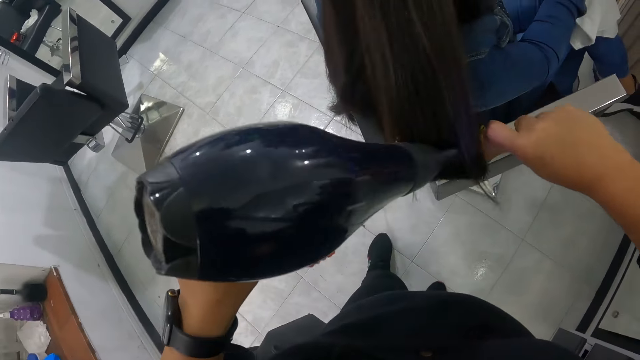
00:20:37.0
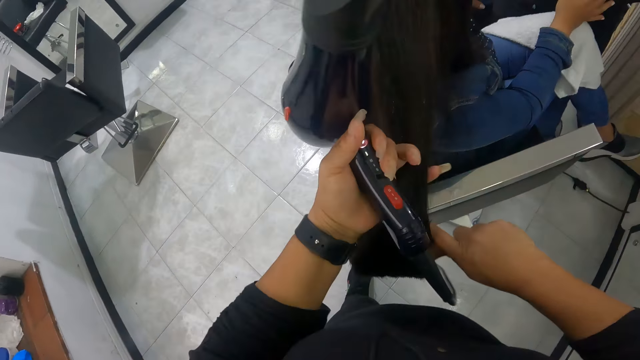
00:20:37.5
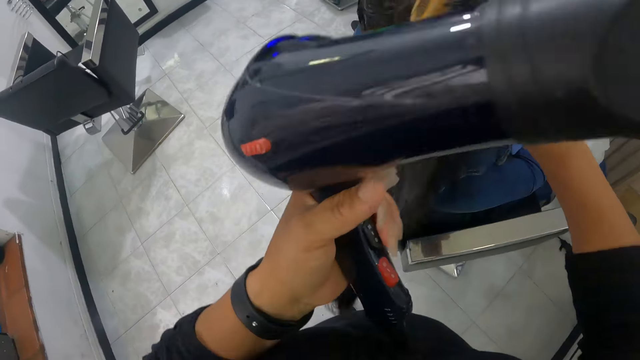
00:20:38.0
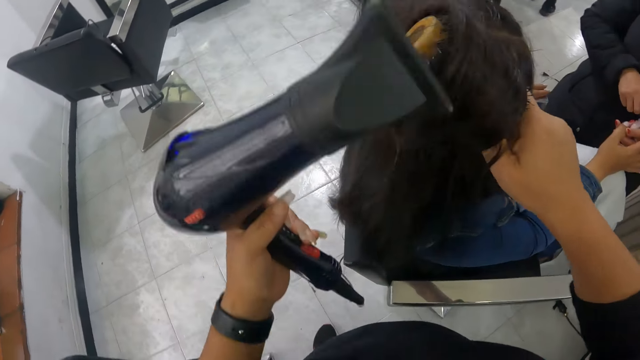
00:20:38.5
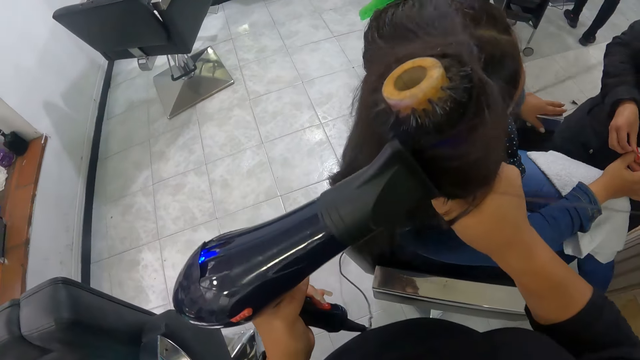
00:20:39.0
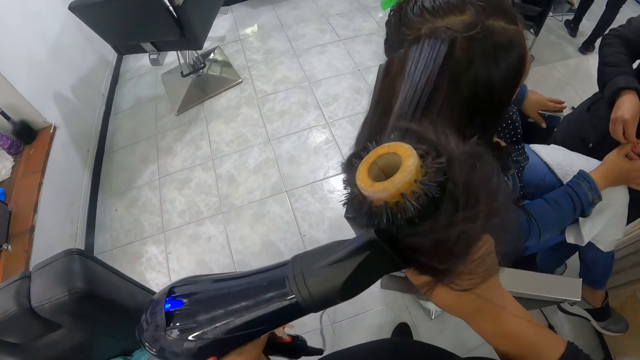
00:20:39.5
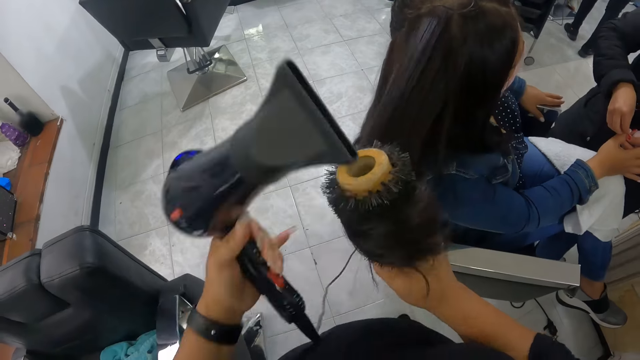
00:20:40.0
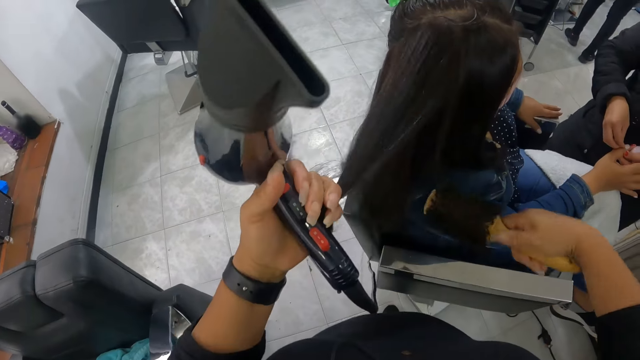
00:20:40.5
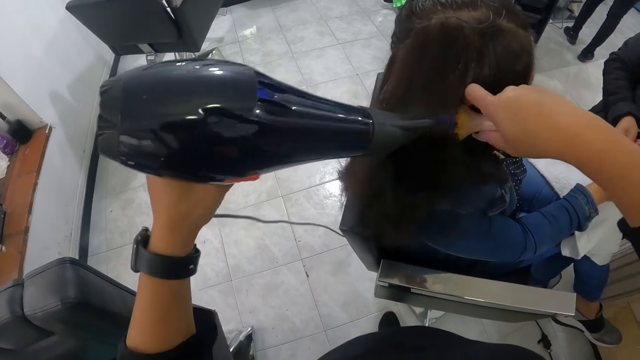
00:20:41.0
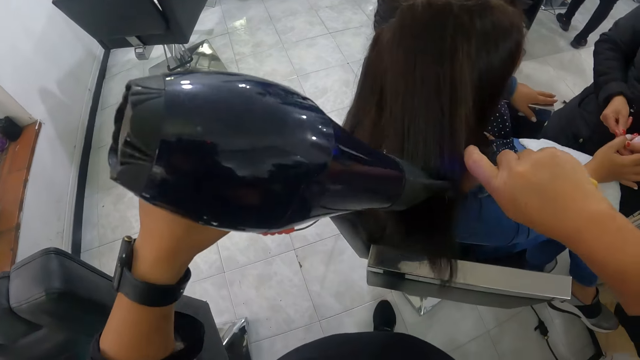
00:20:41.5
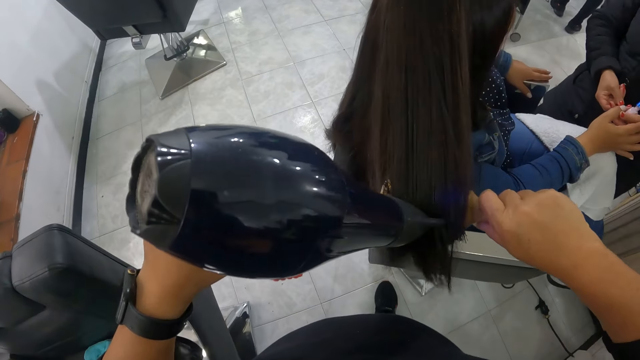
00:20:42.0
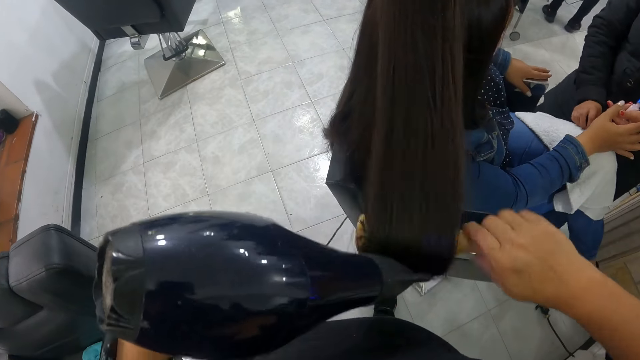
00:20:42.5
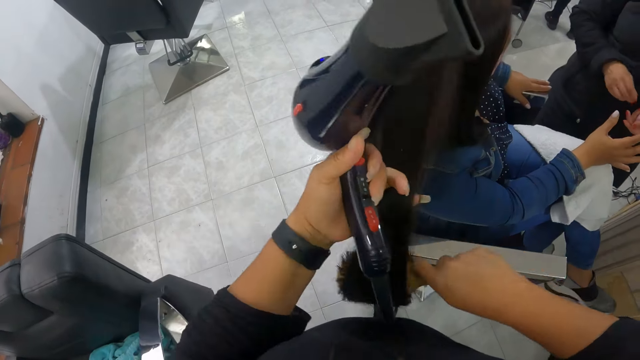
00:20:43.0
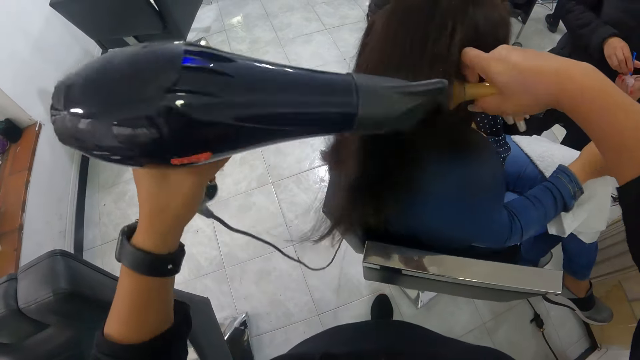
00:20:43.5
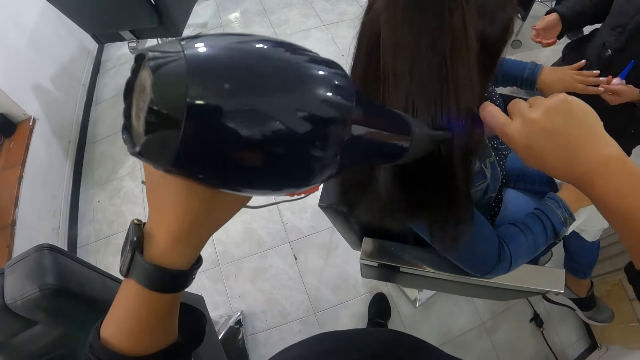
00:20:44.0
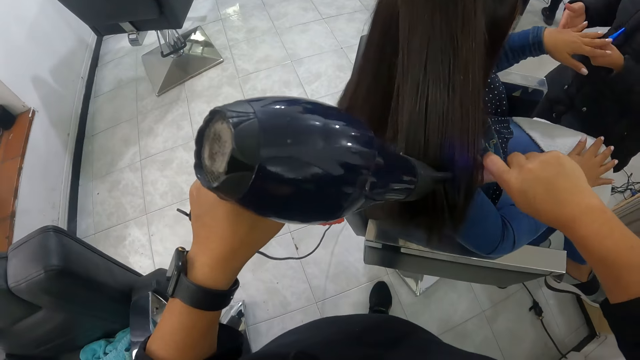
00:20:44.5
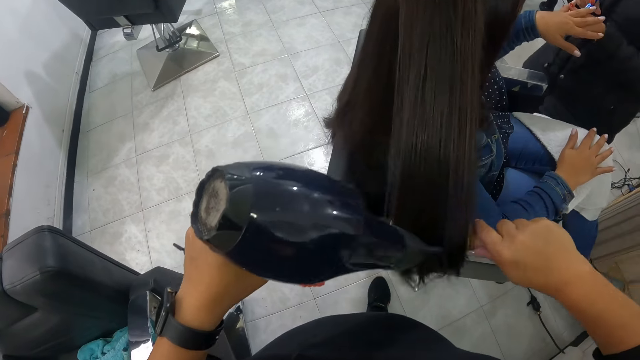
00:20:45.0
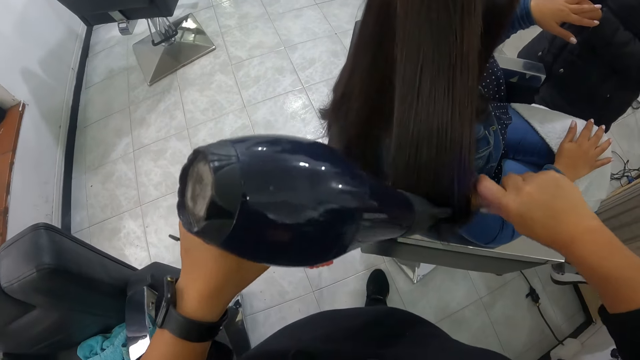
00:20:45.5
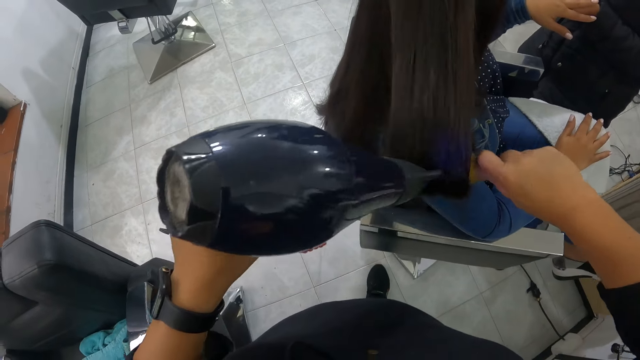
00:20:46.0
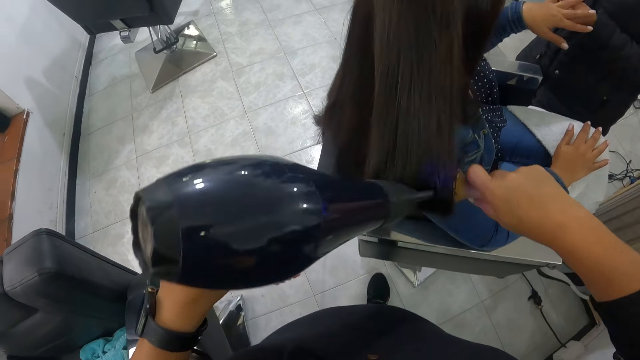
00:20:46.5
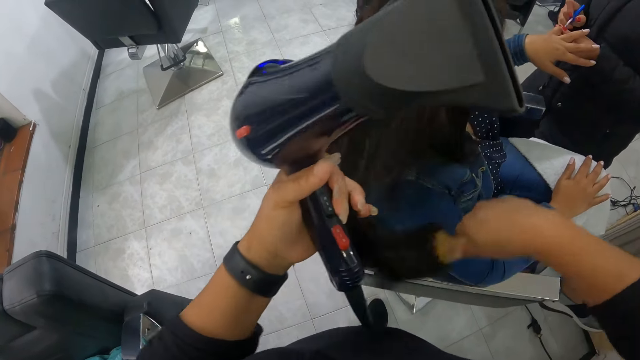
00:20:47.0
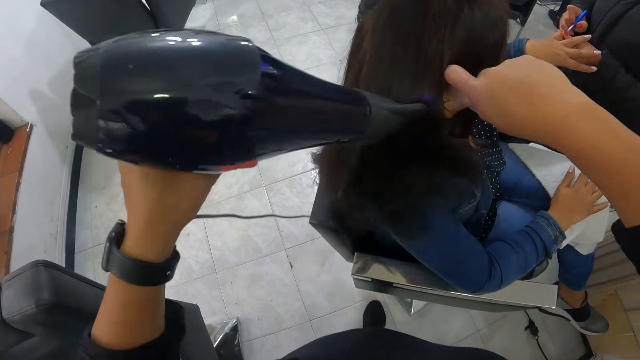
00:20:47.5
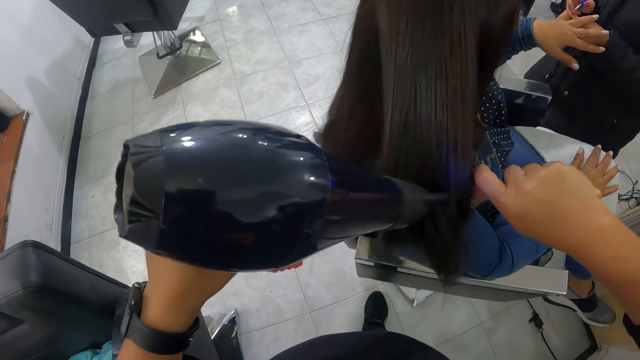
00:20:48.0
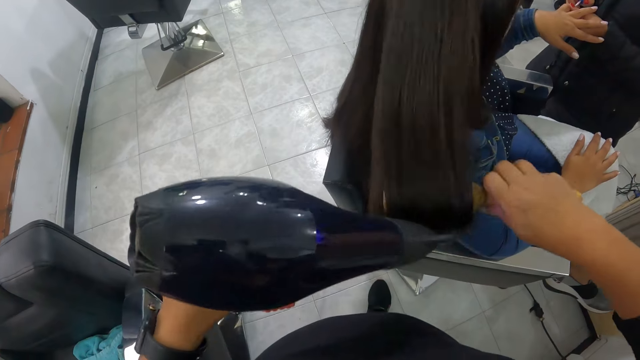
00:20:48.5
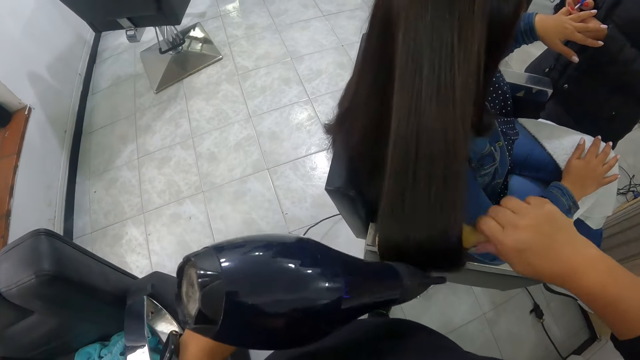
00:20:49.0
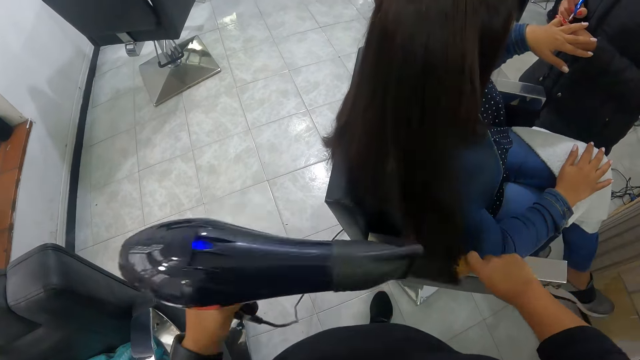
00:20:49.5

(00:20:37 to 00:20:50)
The camera wearer holds the woman's hair with her left pinky finger. She combs the woman's hair with the hairbrush in her right hand. Another woman drops the nail polish brush inside the nail polish with her right hand. The other woman cleans the first woman's right thumb with her right hand. The camera wearer blows the first woman's hair with the hair blower in her left hand. She holds the first woman's hair with her left pinky finger. She combs the first woman's hair with the hairbrush in her right hand. She blows the first woman's hair with the hair blower in her left hand. The other woman cleans her right index and thumb on a towel on the first woman's lap. The camera wearer holds the first woman's hair with her left pinky finger. She combs the first woman's hair with the hairbrush in her right hand. The other woman covers the nail polish with her right hand. The camera wearer blows the first woman's hair with the hair blower in her left hand. The other woman holds the first woman's left hand. The camera wearer holds the first woman's hair with her left pinky finger. The other woman paints the first woman's left pinky finger with the nail polish brush in her right hand. The camera wearer combs the first woman's hair with the hairbrush in her right hand. She blows the first woman's hair with the hair blower in her left hand.

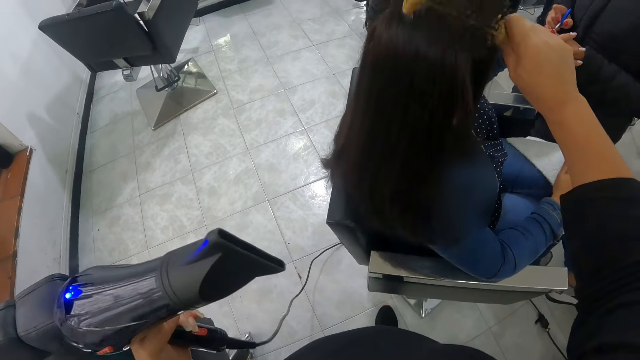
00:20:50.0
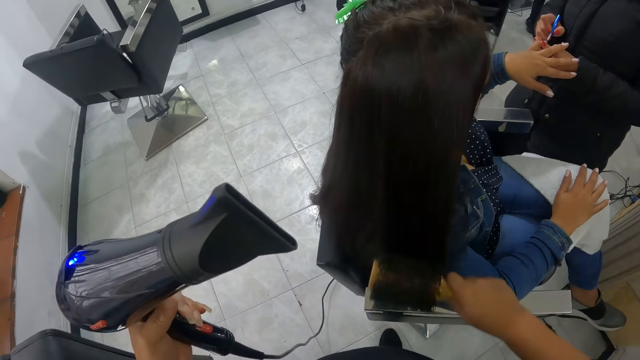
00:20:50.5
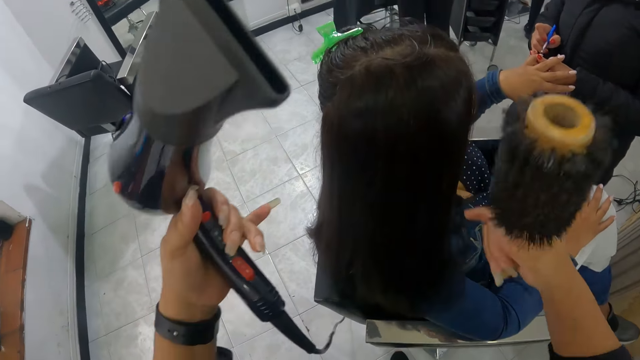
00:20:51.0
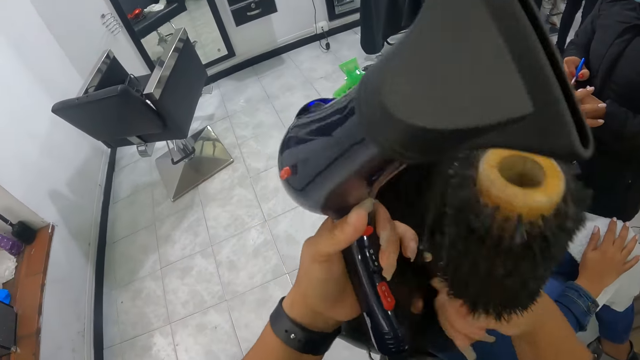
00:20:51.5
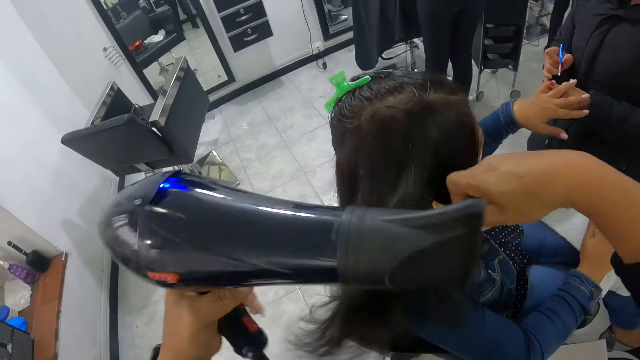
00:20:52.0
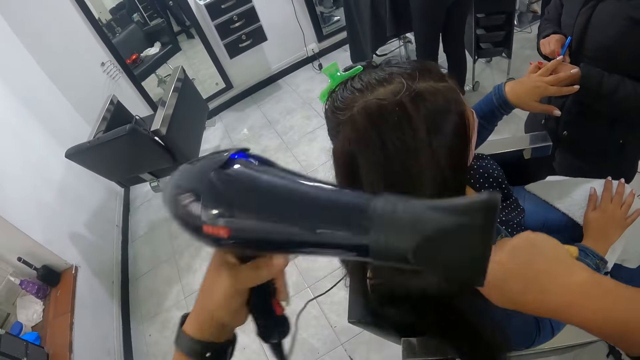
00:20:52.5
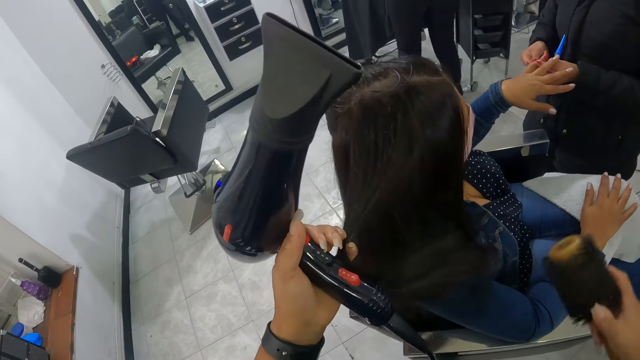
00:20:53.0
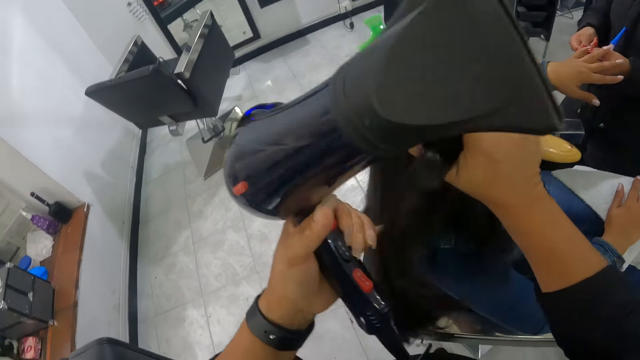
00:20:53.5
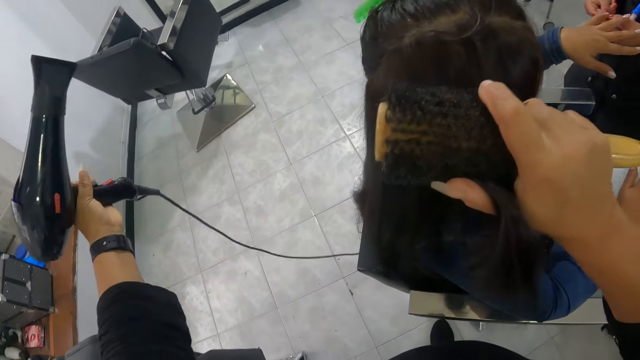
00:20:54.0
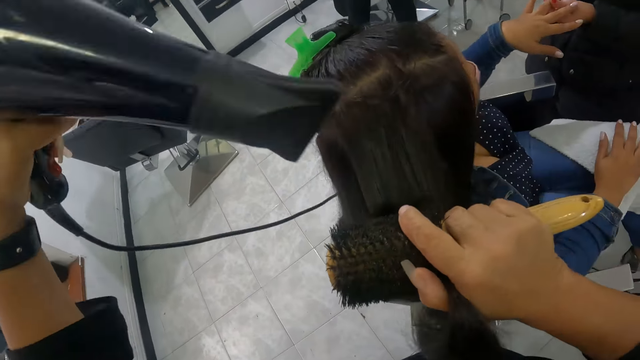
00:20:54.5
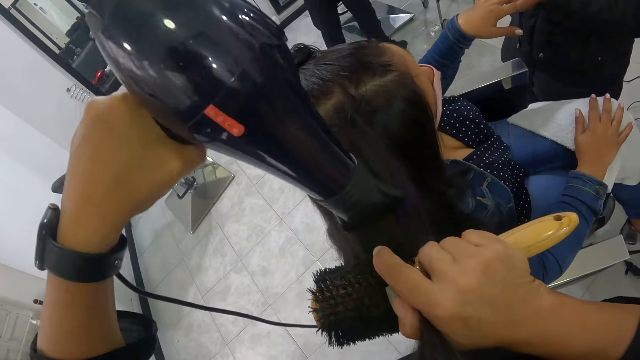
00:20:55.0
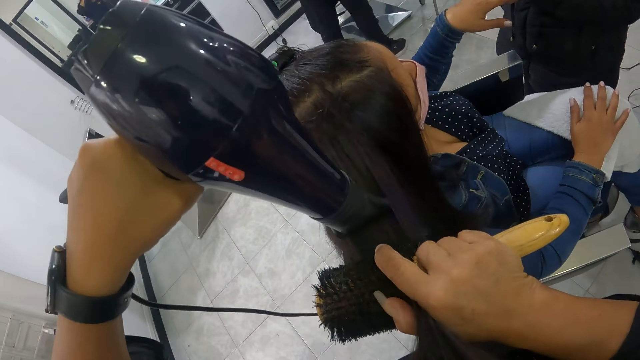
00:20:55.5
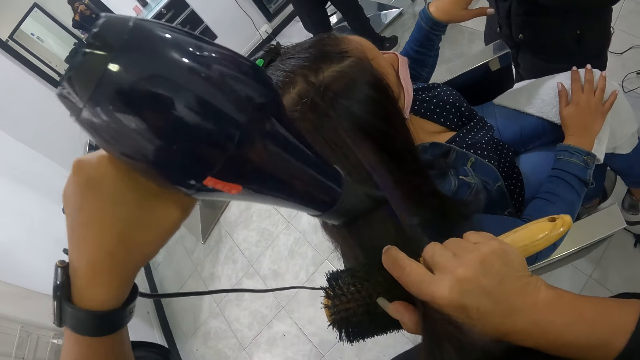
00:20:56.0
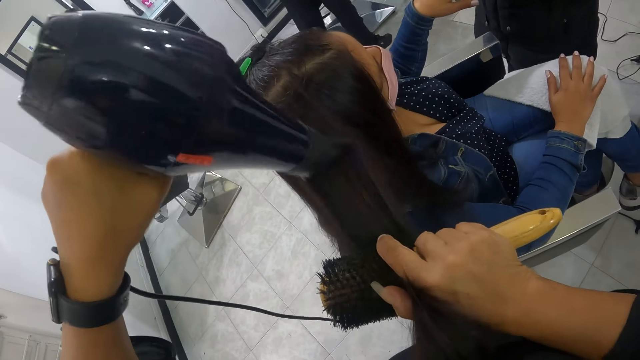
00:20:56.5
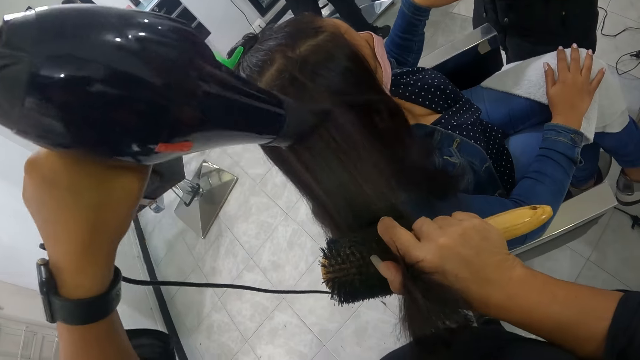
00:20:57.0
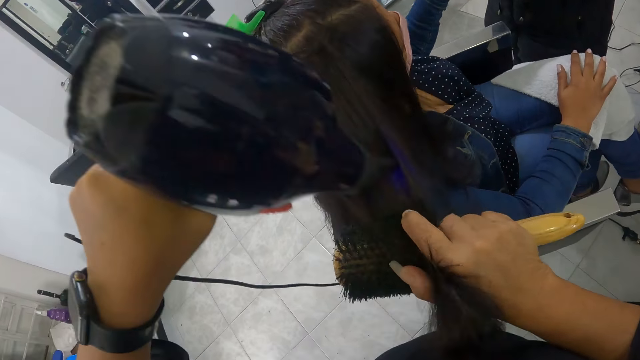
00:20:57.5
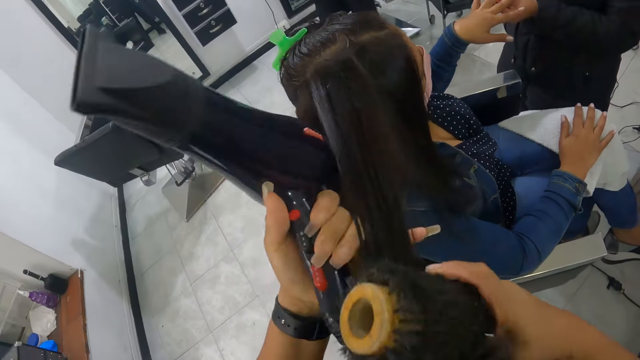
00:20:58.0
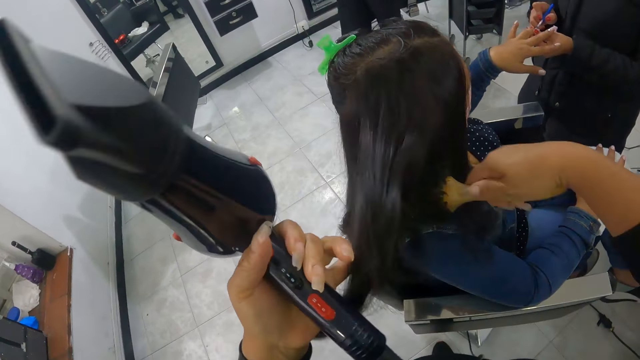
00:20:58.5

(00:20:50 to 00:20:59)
The camera wearer combs the woman's hair with the hairbrush in her right hand. She picks the woman's hair with both pinky fingers. She combs the woman's hair with the hairbrush in her right hand. She blows the woman's hair with the hair blower in her left hand. Another woman drops the nail polish brush inside the nail polish with her right hand. The camera wearer holds the first woman's hair with her left pinky finger. The other woman cleans the first woman's left pinky finger with her right hand. The camera wearer combs the first woman's hair with the hairbrush in her right hand. She blows the first woman's hair with the hair blower in her left hand. She holds the first woman's hair with her left pinky finger. The other woman paints the first woman's left ring finger with the nail polish brush in her right hand.
